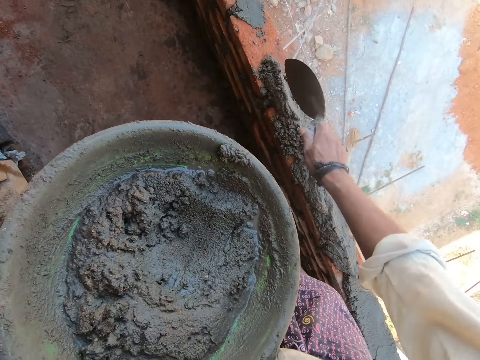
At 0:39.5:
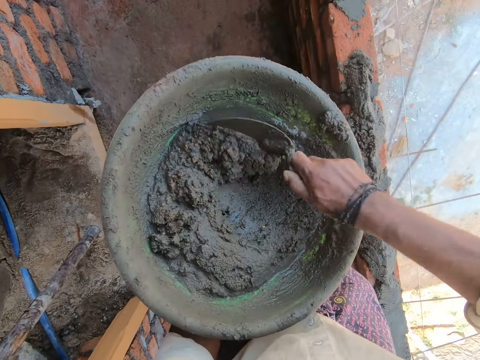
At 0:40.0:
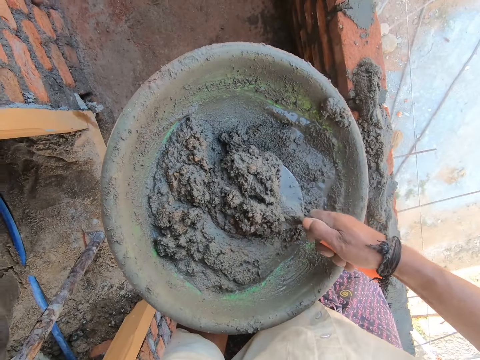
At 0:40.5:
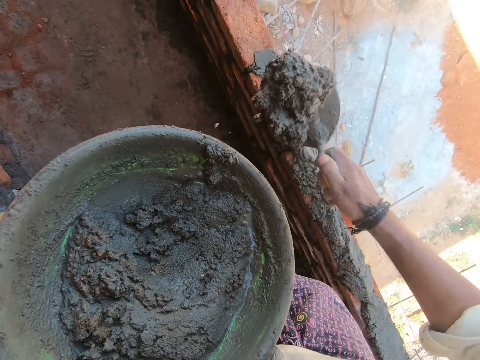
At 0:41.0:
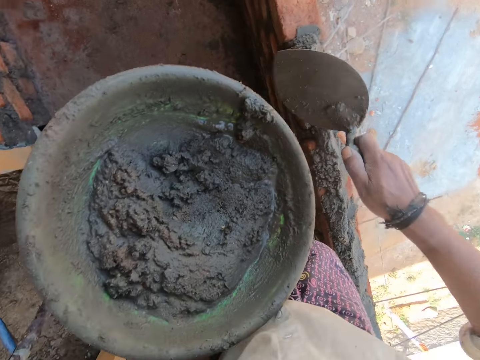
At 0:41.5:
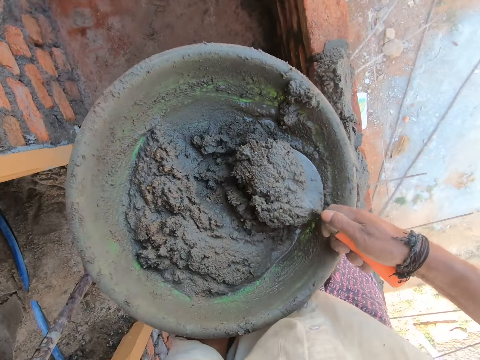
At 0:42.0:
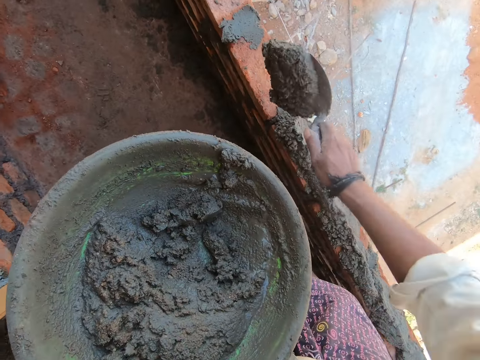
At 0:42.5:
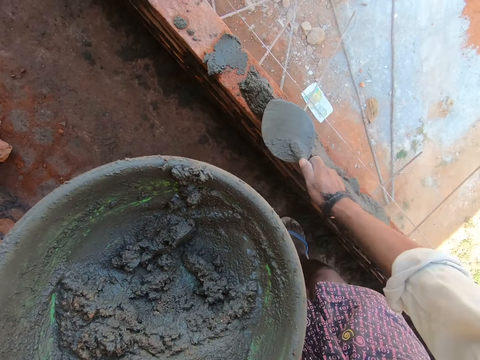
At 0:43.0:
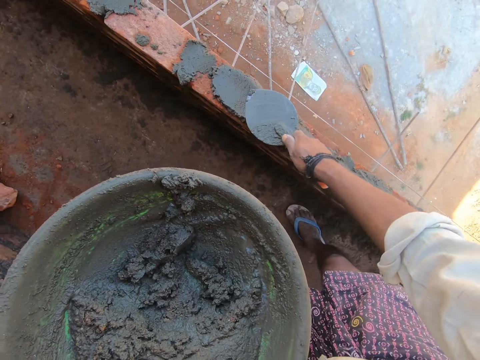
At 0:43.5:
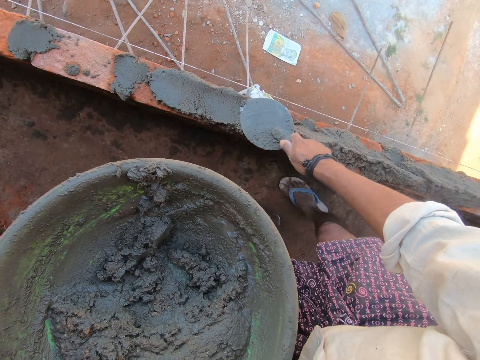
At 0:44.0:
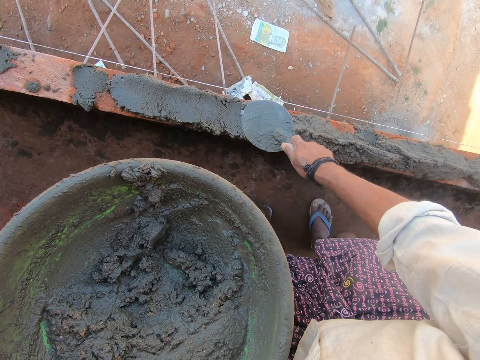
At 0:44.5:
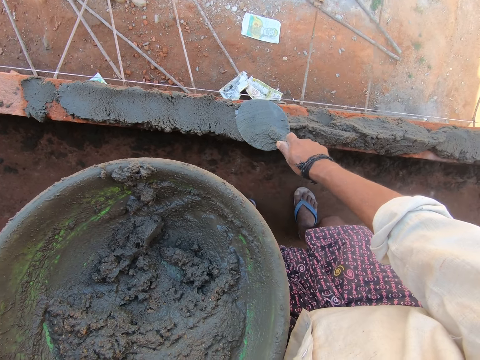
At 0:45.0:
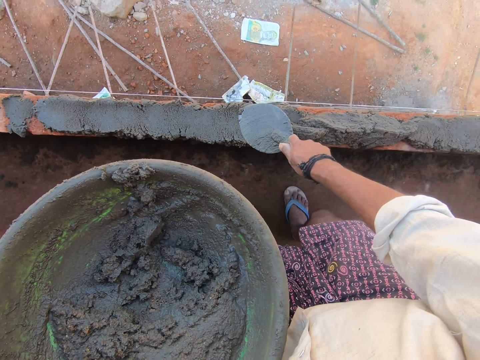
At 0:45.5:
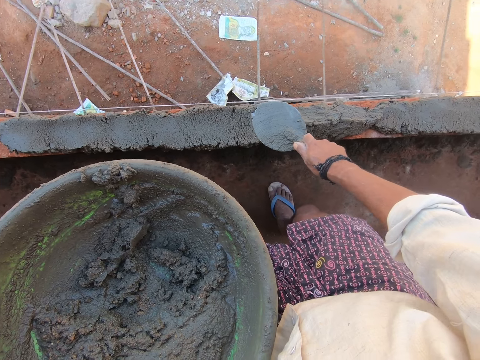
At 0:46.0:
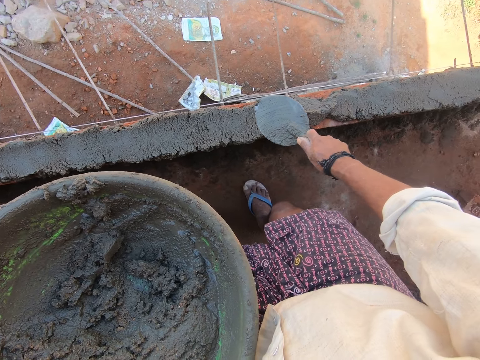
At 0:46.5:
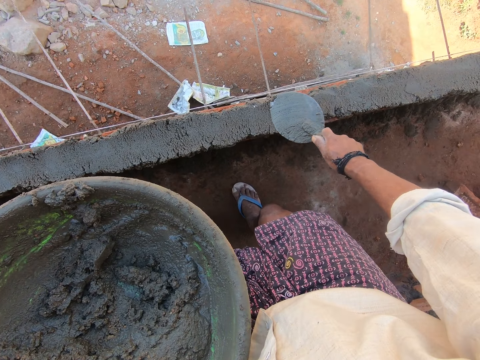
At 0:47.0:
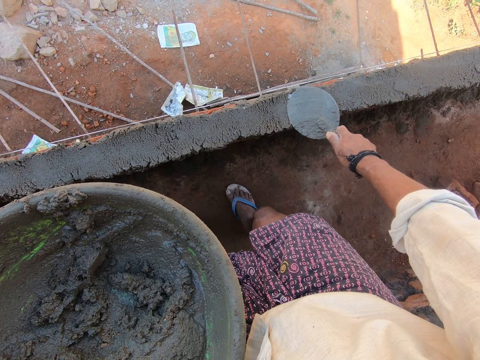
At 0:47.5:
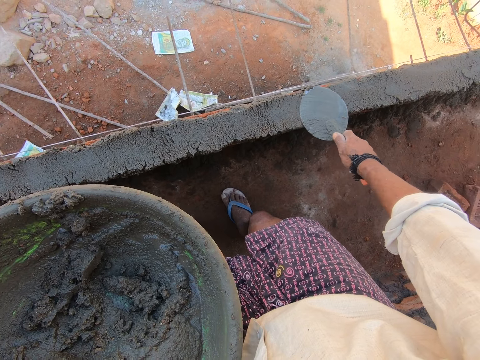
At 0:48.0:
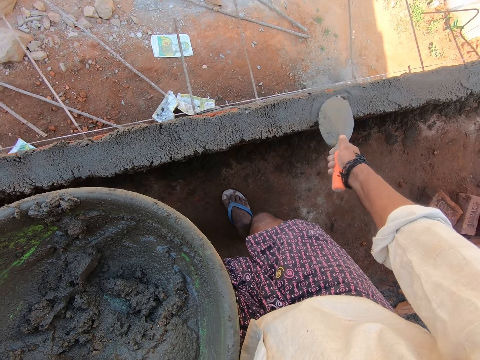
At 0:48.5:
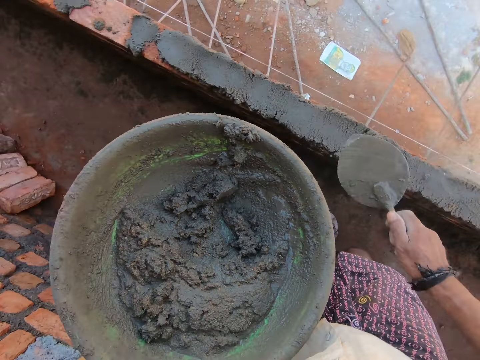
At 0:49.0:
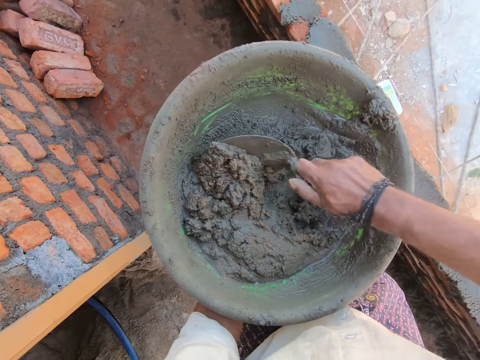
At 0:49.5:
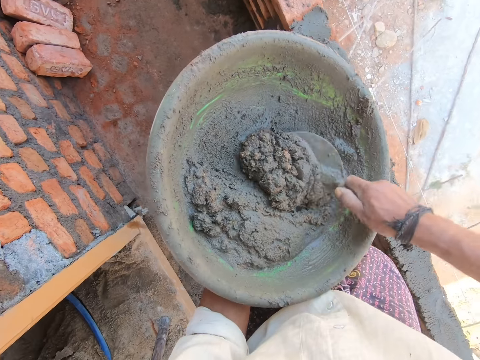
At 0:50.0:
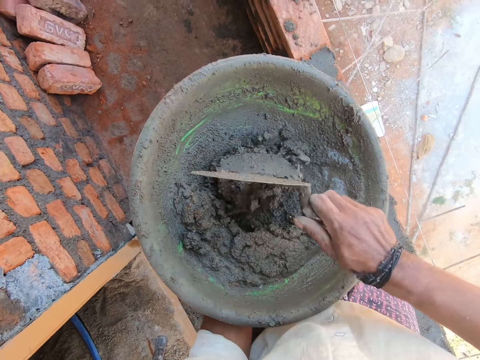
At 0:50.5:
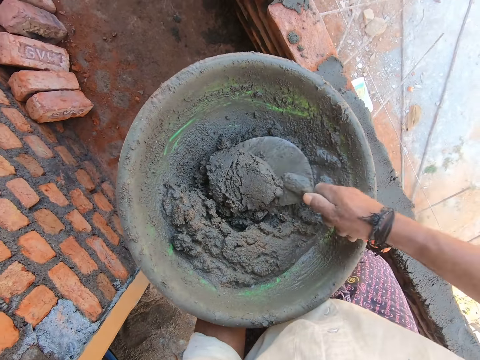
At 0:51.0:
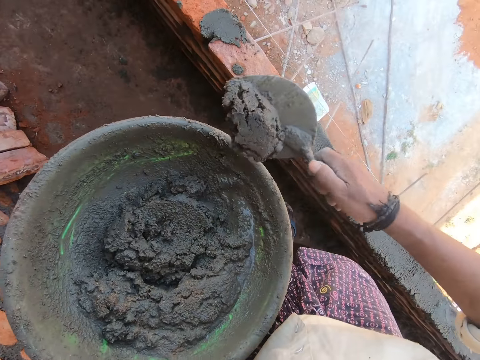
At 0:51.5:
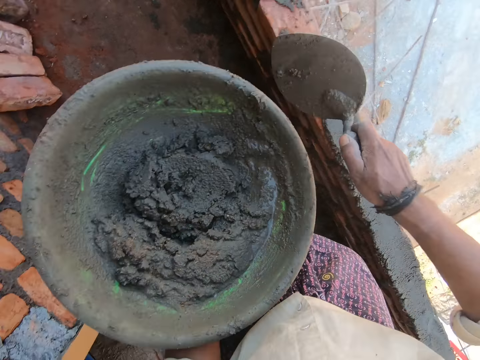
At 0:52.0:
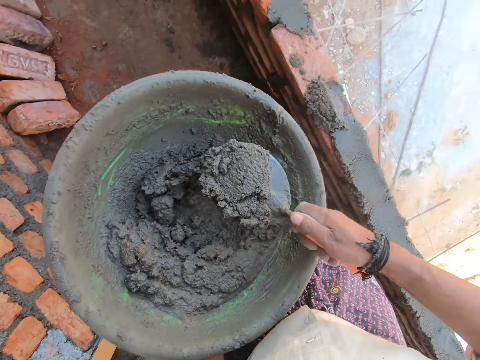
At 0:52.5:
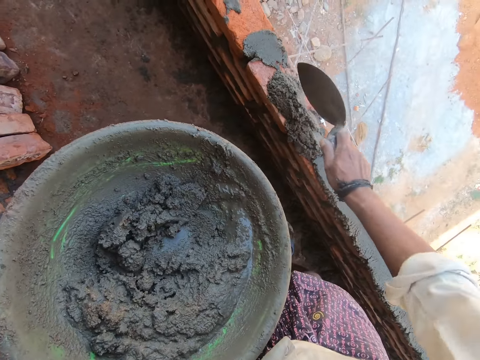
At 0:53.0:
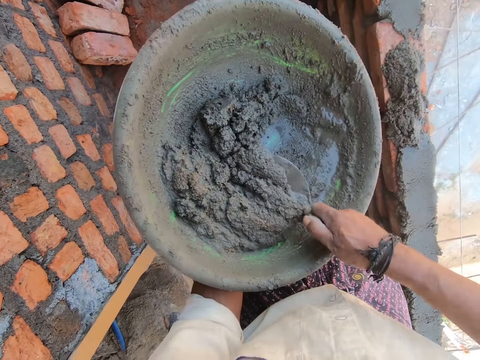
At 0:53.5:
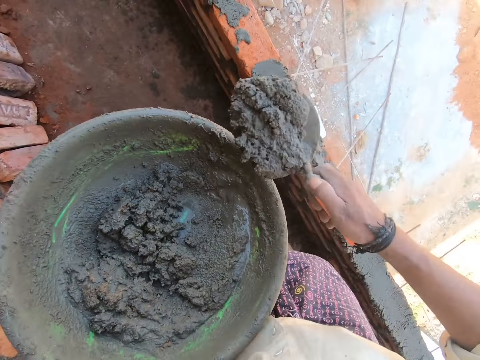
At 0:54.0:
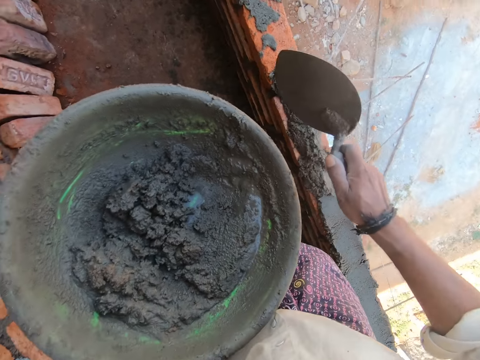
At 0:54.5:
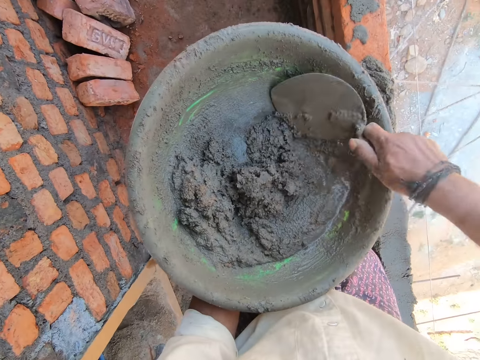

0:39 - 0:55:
The camera wearer pours concrete on the bricks. They mix the concrete on the bowl. They scoop the concrete and pour the concrete on the bricks. They scoop the concrete and pour the concrete on the bricks. They level the concrete on the bricks. They mix the concrete. They scoop the concrete and pour the concrete on the bricks. They scoop the concrete and pour the concrete on the bricks. They scoop the concrete and pour the concrete on the bricks. They mix the concrete.

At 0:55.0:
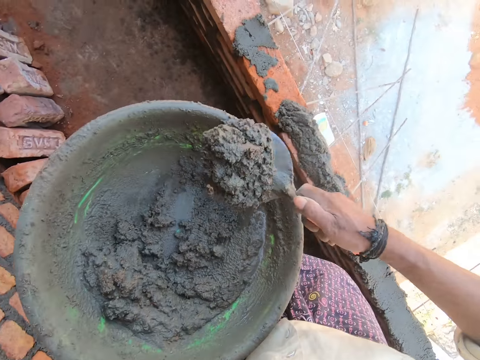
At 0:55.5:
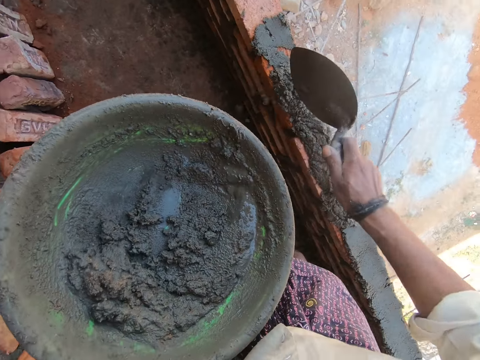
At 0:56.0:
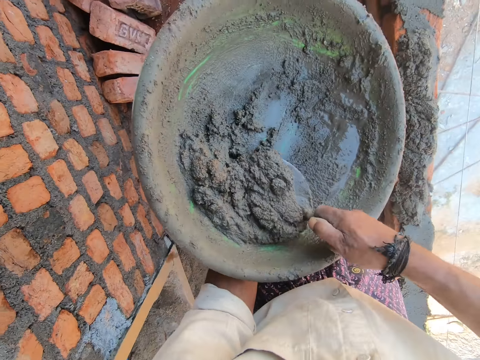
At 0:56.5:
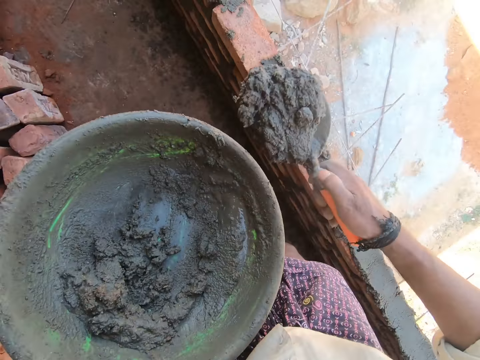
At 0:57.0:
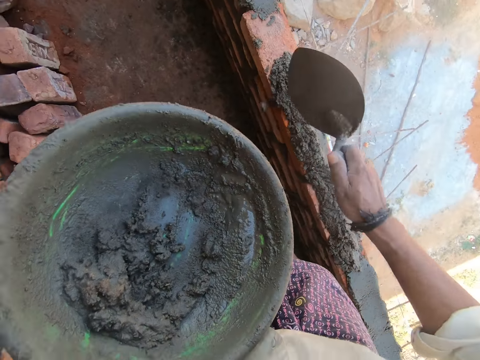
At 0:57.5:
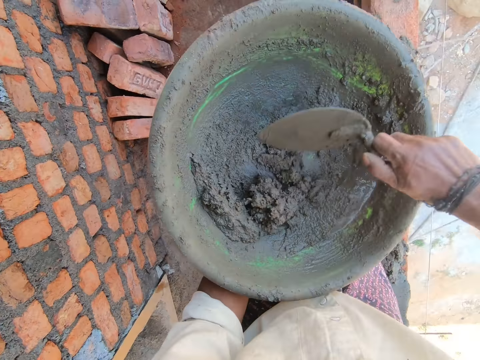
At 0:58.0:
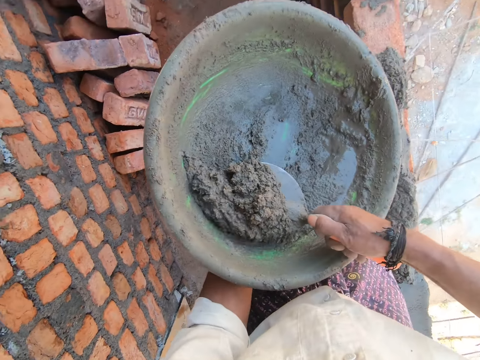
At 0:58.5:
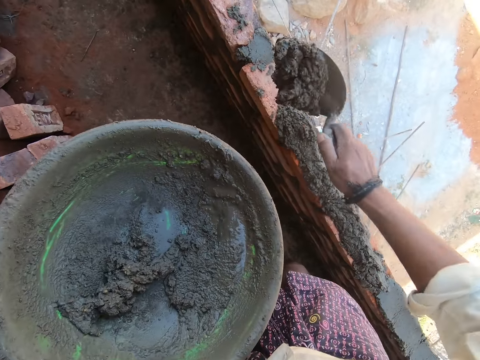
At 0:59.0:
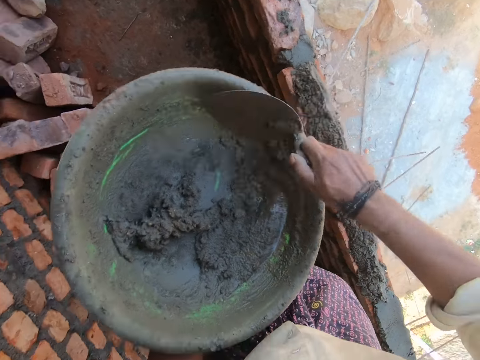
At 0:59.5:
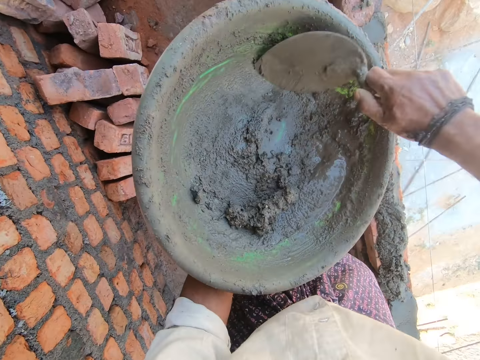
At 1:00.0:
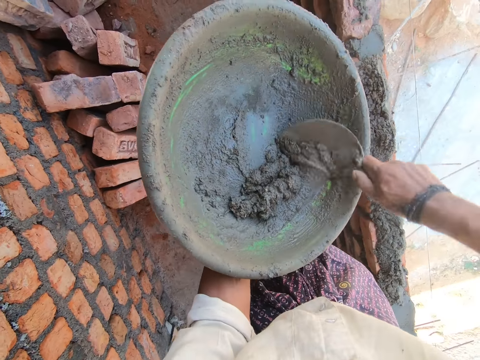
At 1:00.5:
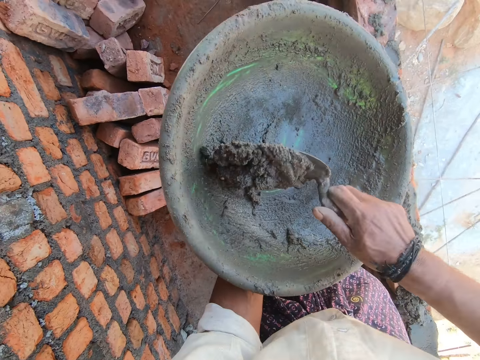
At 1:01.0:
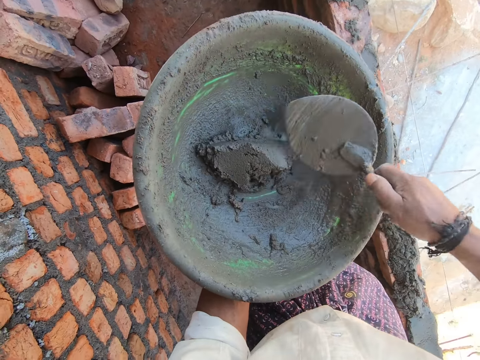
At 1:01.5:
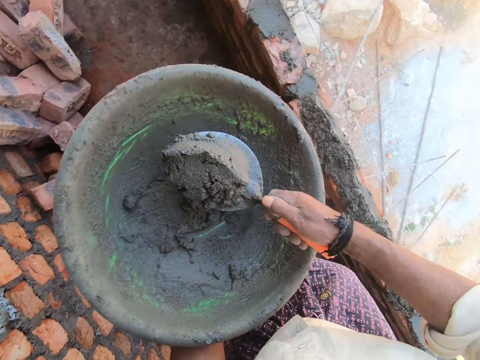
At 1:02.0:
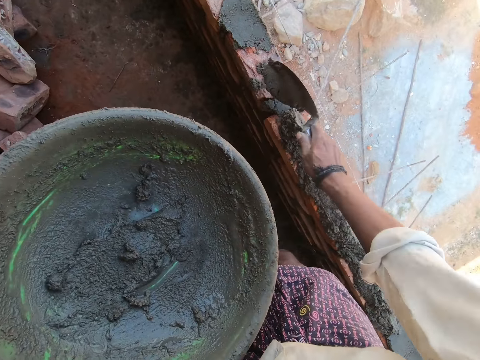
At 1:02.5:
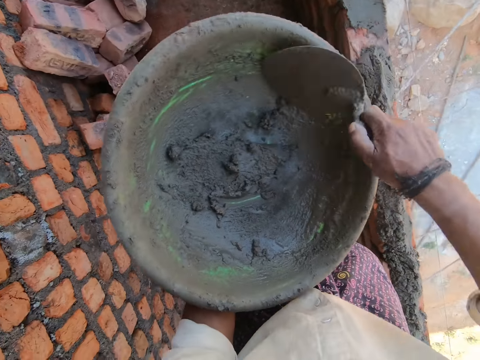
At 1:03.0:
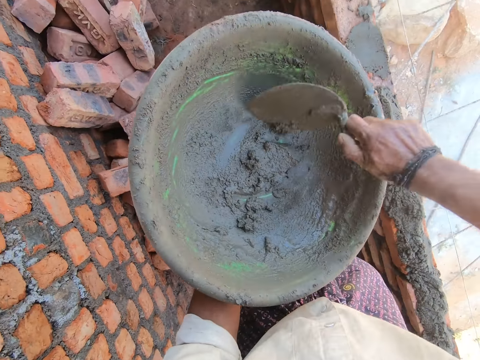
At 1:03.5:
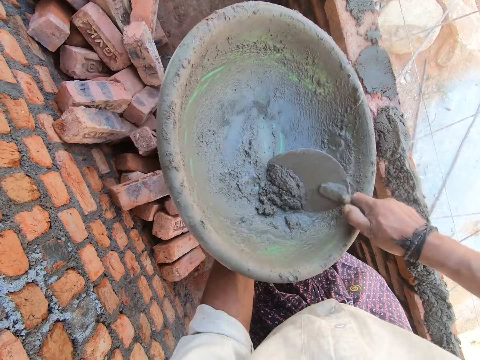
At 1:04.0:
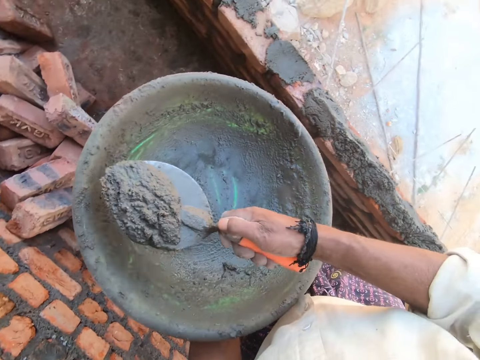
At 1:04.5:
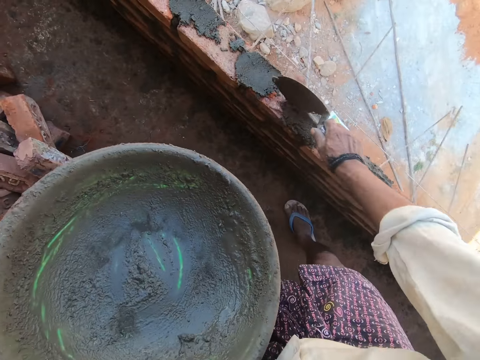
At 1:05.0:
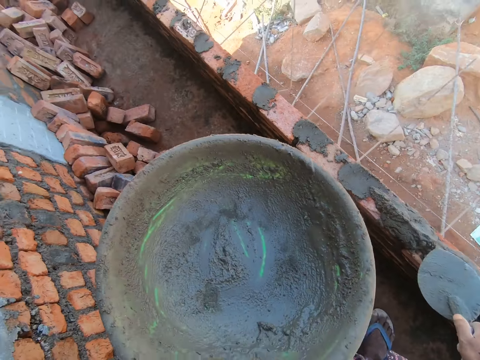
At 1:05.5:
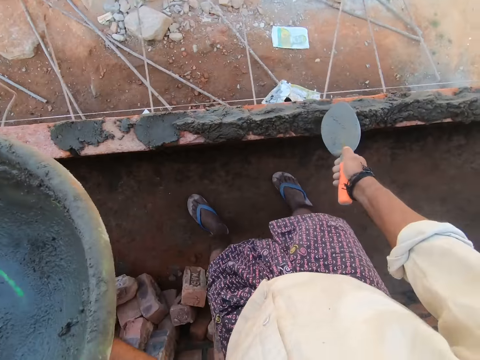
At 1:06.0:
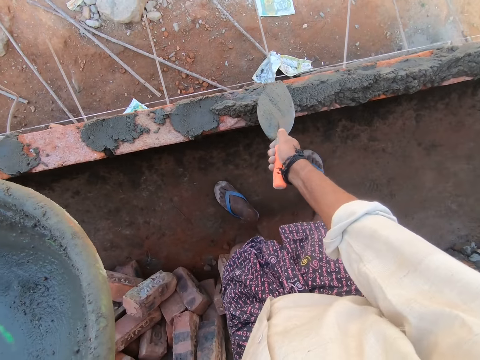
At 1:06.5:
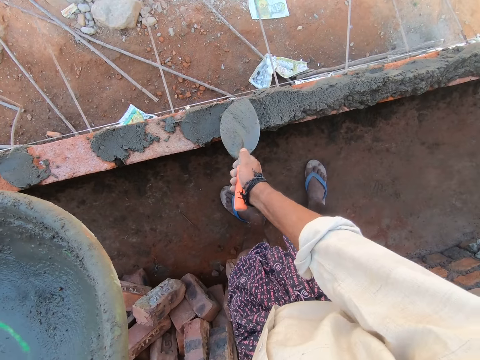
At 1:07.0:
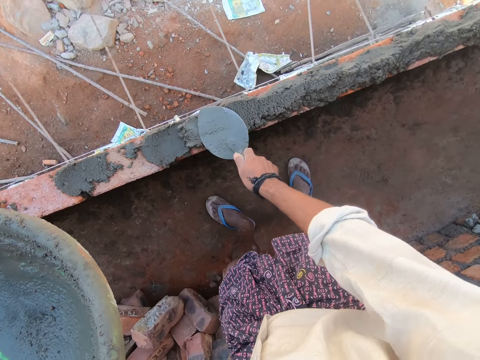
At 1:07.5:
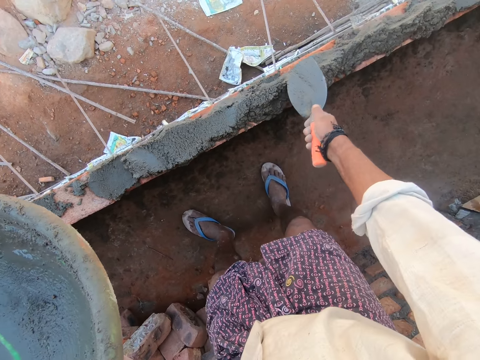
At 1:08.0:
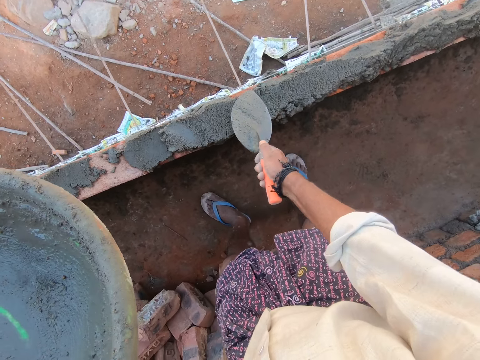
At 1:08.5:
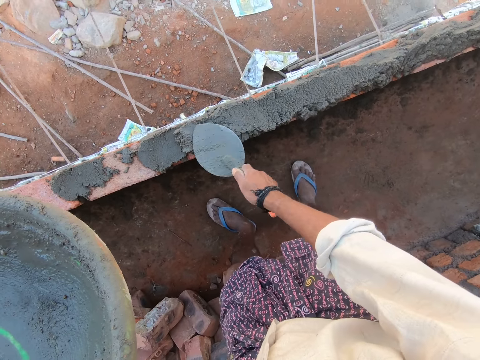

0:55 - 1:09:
The camera wearer scoops concrete and pours the concrete on the bricks. They scoop the concrete and pour the concrete on the bricks. They mix the concrete. They scoop the concrete and pour the concrete on the bricks. They mix the concrete. They scoop the concrete. They drop the concrete. They scoop the concrete and pour the concrete on the bricks. They mix the concrete. They scoop the concrete and pour the concrete on the bricks. They level the concrete on the bricks.
